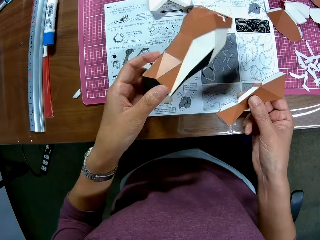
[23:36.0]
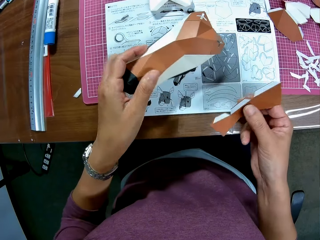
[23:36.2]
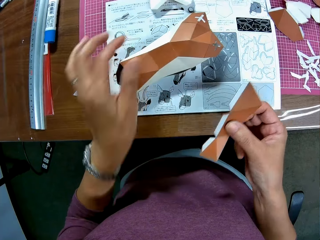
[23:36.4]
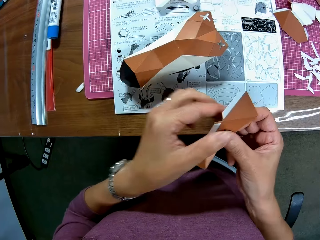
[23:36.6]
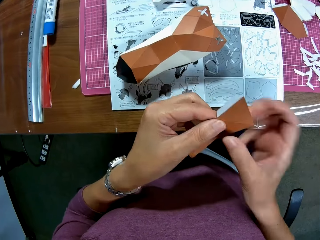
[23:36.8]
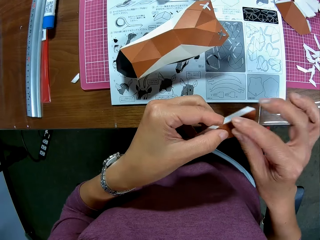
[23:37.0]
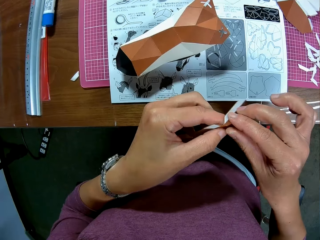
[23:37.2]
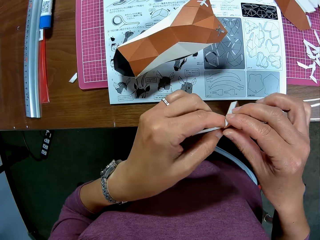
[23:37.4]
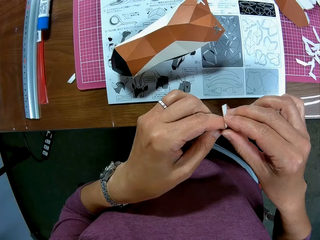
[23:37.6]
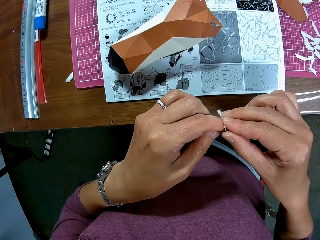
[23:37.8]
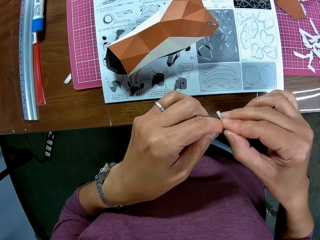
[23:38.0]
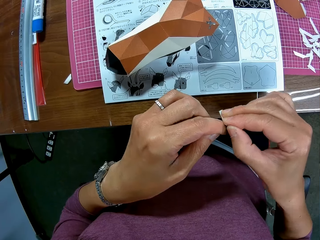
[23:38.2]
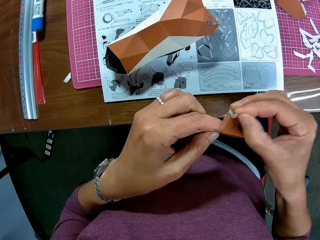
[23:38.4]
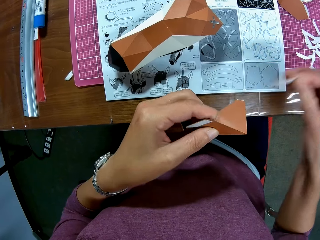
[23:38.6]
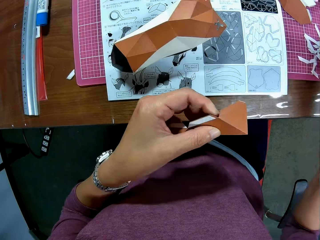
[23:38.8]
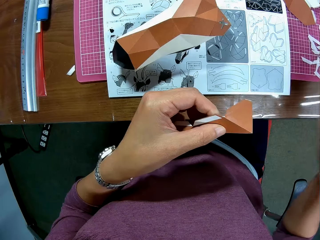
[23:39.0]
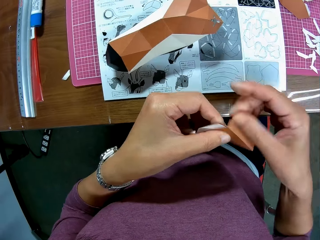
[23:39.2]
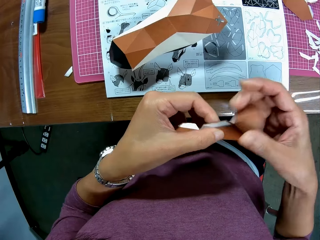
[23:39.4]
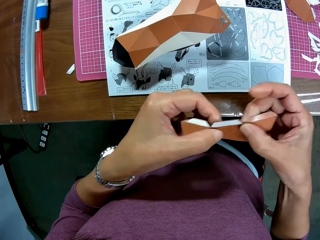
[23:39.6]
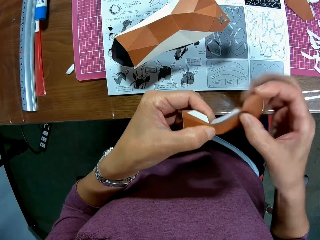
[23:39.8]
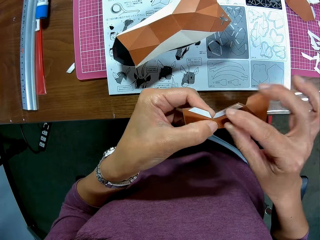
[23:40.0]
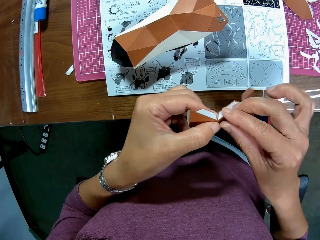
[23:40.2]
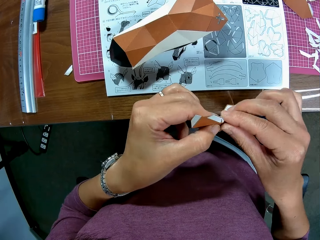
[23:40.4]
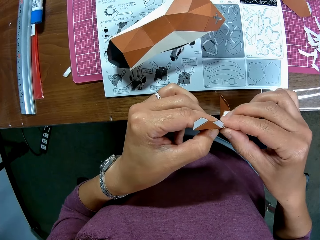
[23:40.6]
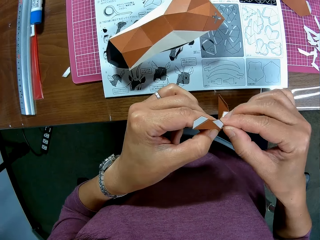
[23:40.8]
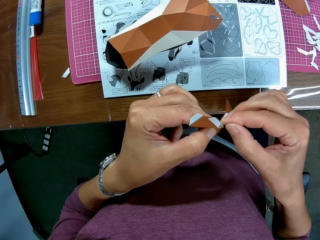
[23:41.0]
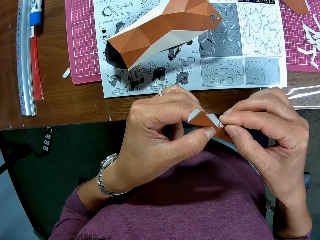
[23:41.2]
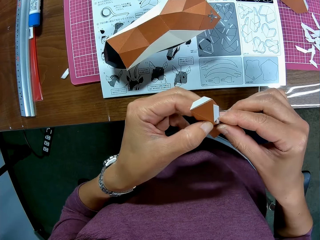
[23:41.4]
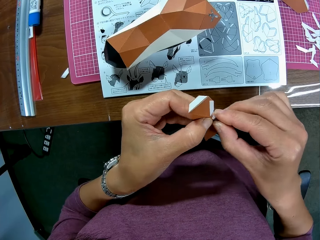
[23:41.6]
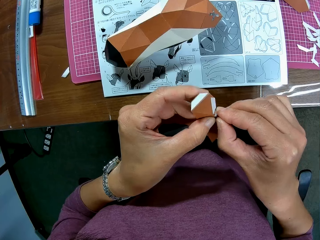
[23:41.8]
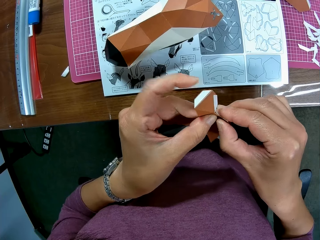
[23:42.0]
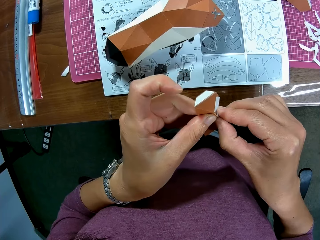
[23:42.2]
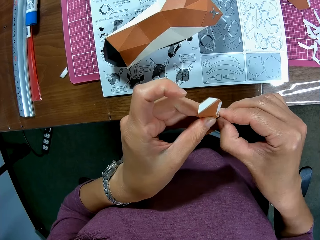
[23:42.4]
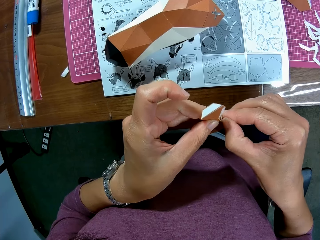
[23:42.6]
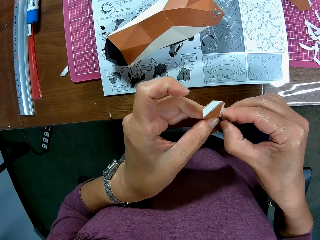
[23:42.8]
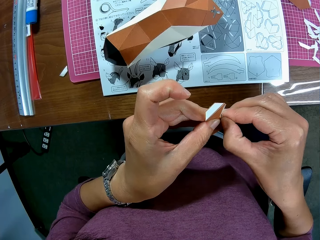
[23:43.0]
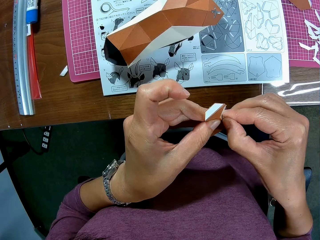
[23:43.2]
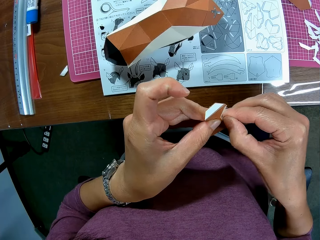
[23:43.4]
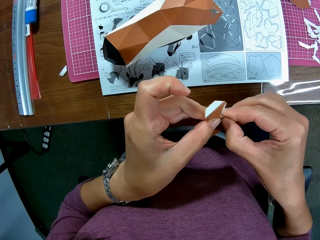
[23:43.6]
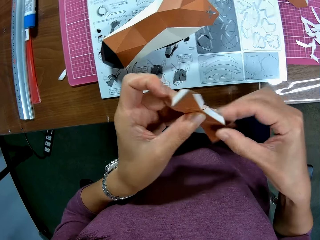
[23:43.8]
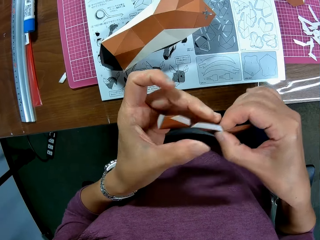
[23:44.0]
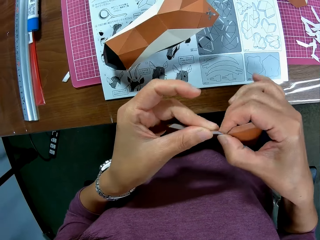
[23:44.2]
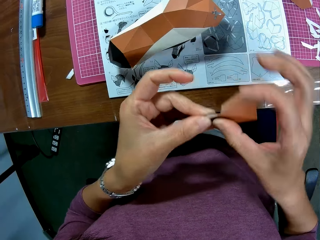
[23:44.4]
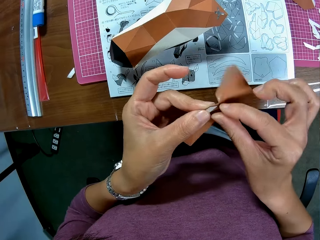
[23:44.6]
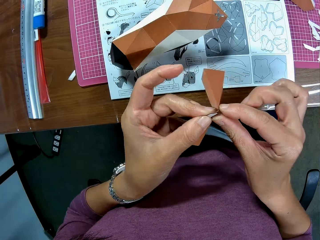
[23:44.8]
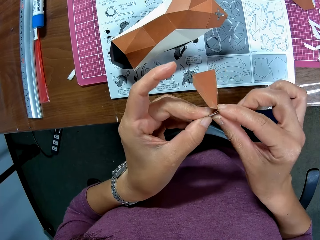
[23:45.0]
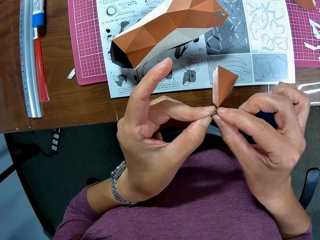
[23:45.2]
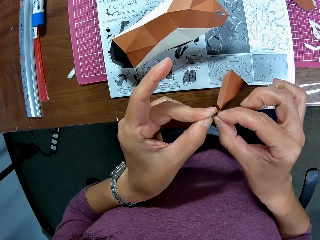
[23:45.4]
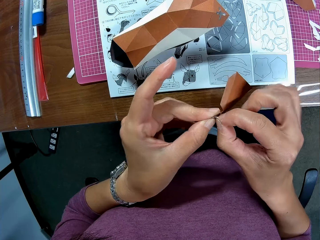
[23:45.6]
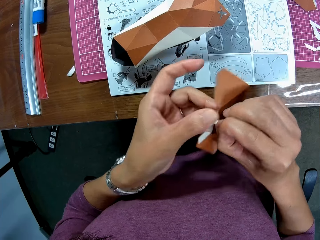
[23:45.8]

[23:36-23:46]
The camera wearer places the craft model on the book with his left hand. He passes the carved paper on his right hand to his left hand. He removes sellotape on the tip of the carved paper. He places the sellotape on the table. He holds the craft paper. He removes sellotape from the craft paper.

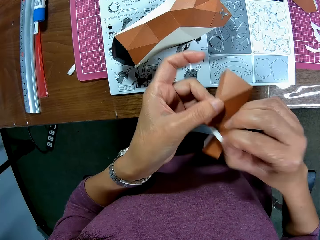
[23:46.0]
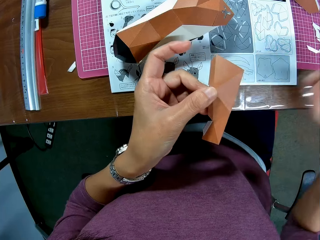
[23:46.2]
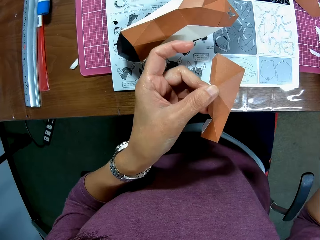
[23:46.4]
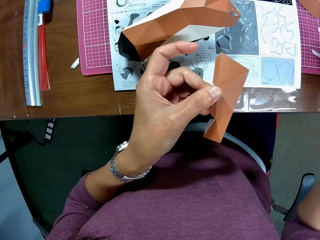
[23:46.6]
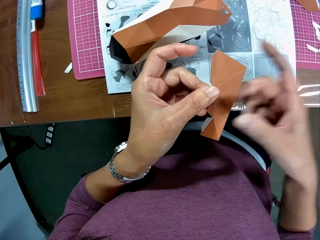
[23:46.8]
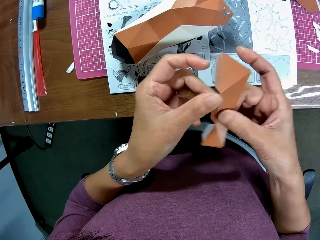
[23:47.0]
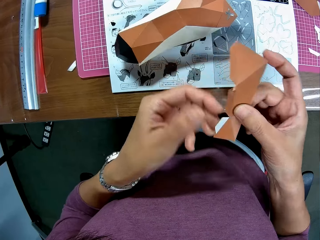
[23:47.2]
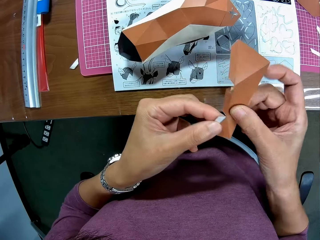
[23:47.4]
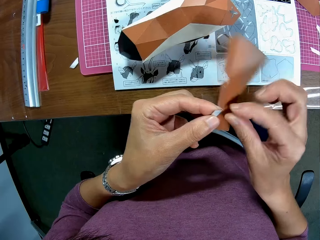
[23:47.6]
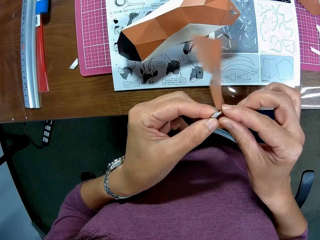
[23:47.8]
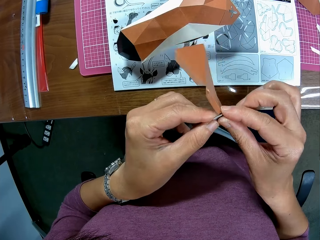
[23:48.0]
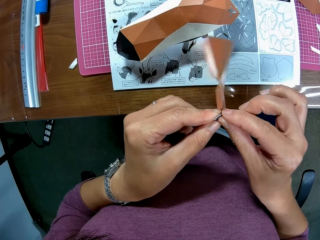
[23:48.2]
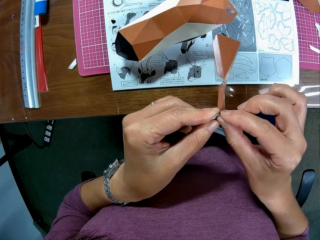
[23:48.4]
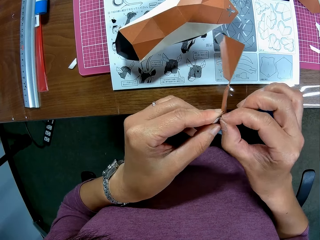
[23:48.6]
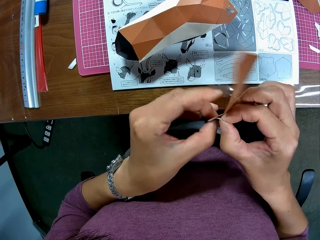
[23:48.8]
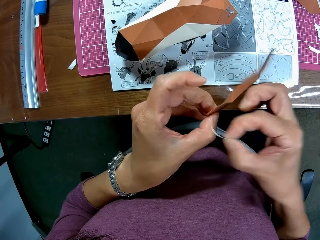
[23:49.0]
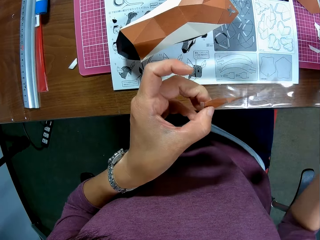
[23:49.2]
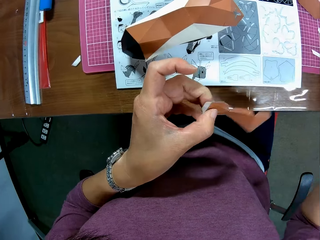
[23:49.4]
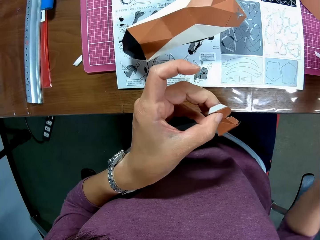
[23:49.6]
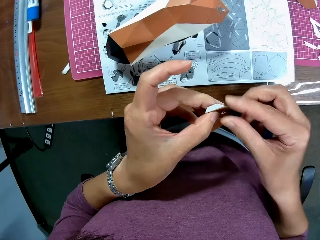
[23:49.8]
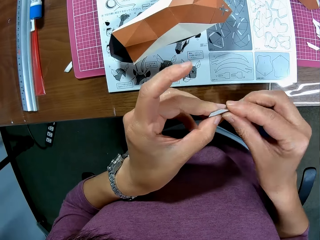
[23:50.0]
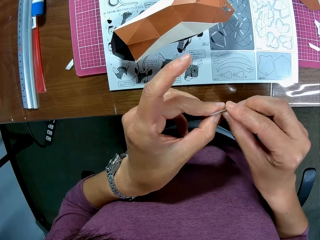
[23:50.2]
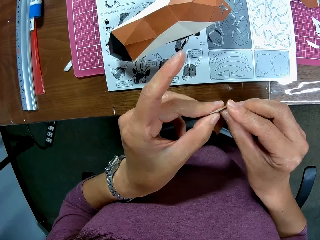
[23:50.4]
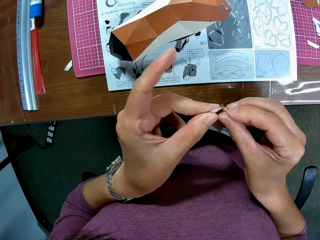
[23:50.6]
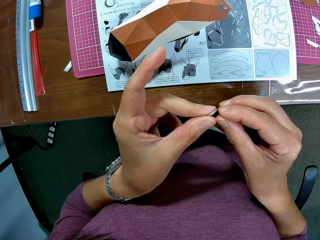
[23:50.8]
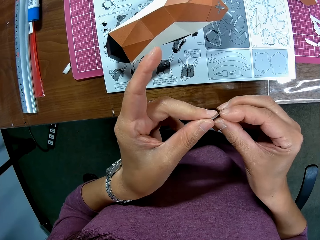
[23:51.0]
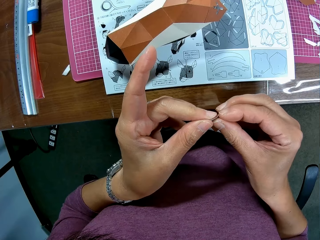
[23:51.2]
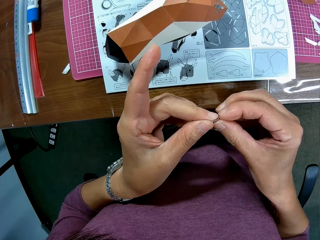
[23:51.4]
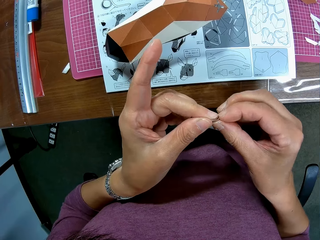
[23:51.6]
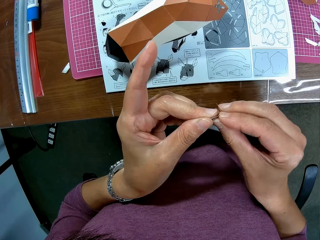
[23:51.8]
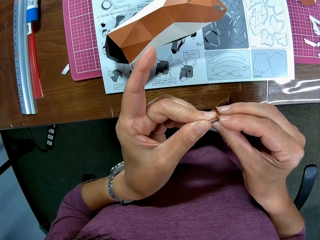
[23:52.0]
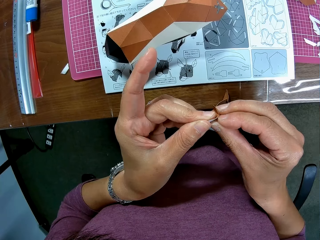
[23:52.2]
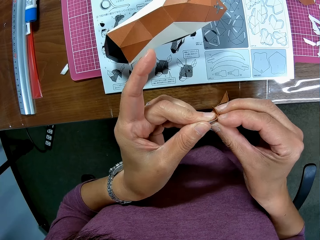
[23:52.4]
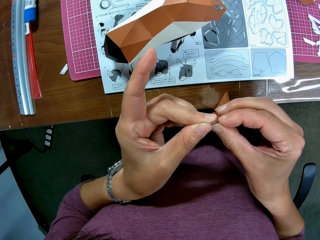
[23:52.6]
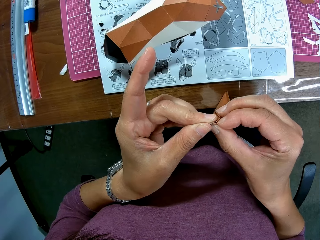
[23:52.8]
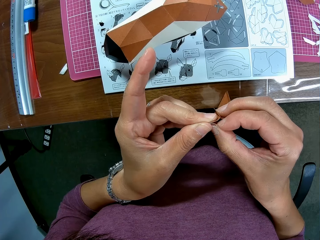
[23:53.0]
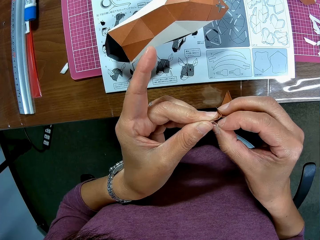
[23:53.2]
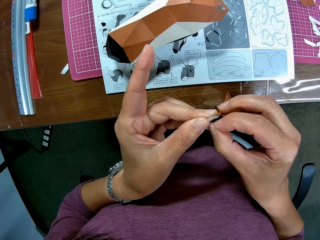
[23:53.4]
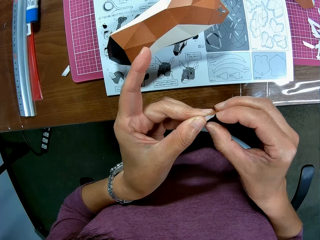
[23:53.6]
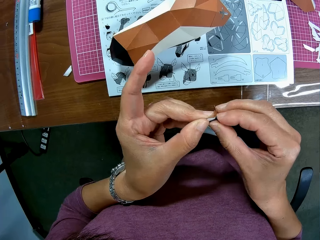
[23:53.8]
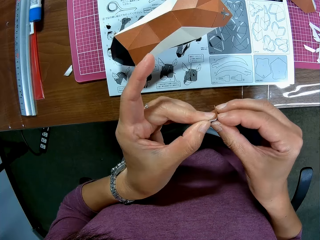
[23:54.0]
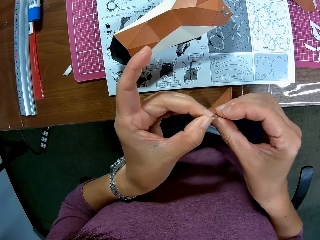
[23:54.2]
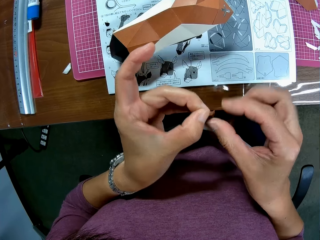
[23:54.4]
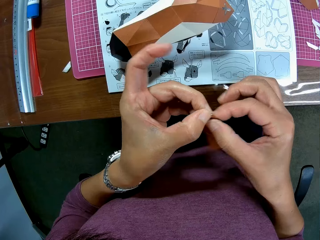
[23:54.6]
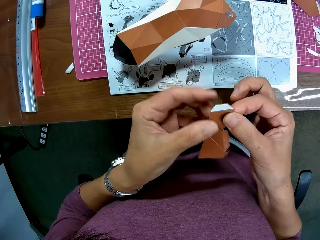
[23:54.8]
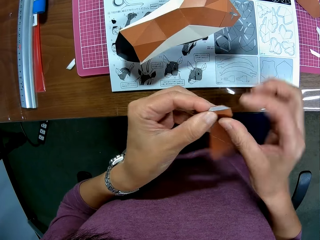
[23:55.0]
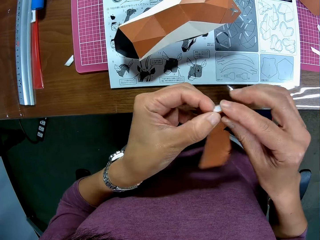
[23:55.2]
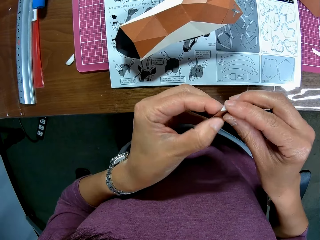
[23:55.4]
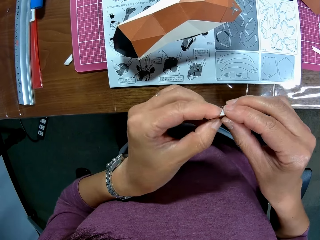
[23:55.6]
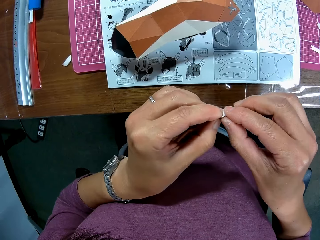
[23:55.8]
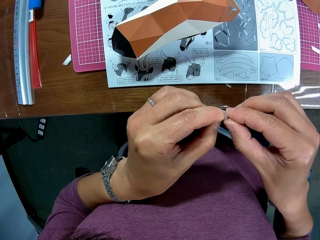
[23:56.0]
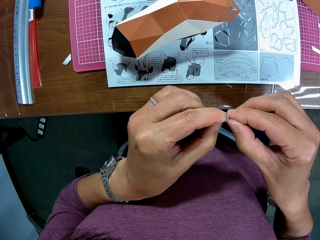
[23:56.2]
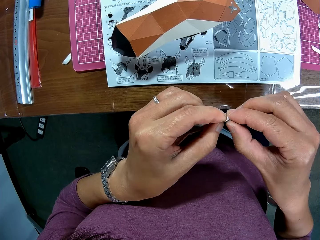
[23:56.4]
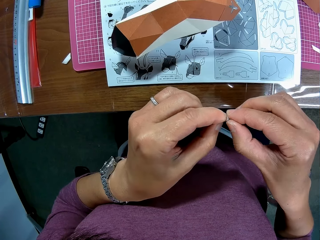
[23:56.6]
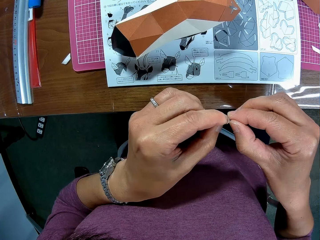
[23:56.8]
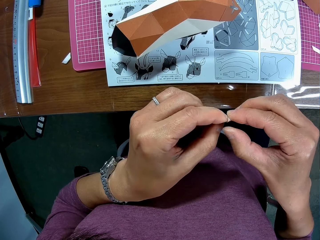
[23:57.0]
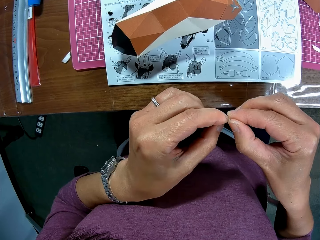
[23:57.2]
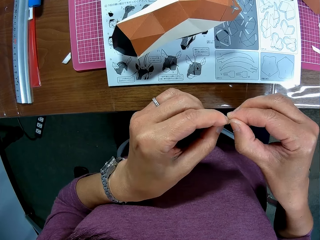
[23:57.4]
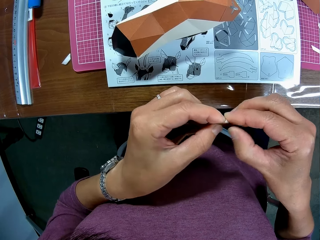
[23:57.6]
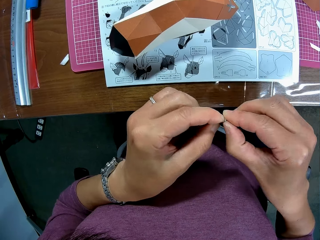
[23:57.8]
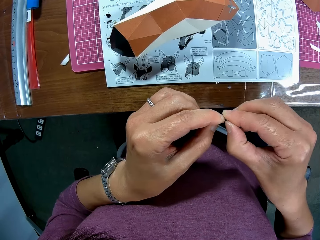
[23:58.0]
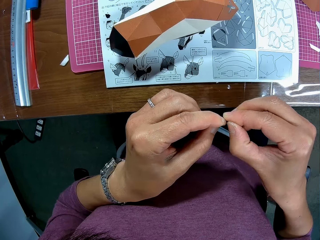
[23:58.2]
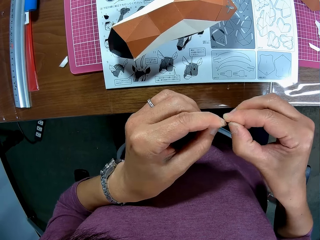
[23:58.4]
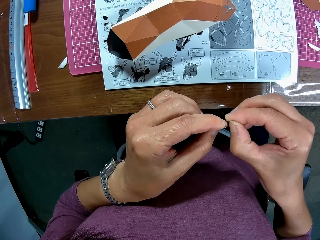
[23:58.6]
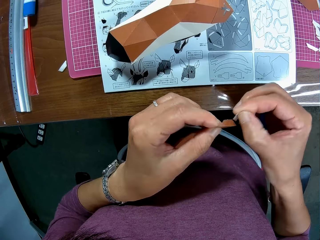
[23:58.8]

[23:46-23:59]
The camera wearer places the sellotape on the table. They remove sellotape from the craft paper. They place the sellotape on the table. They remove sellotape from the craft paper.
